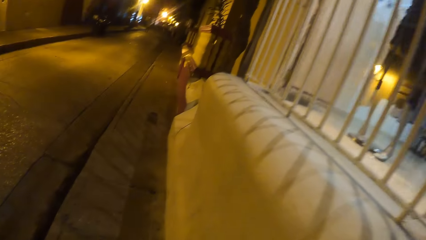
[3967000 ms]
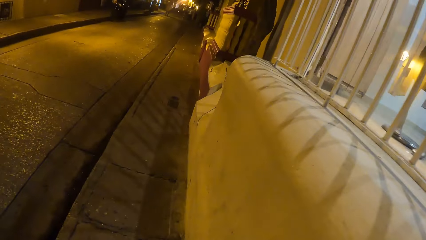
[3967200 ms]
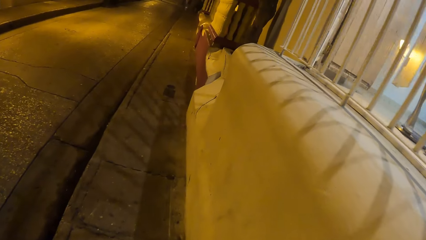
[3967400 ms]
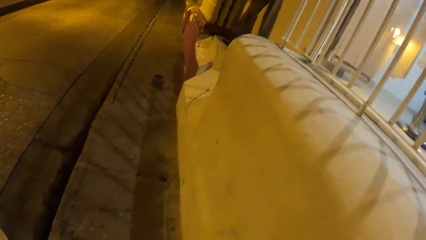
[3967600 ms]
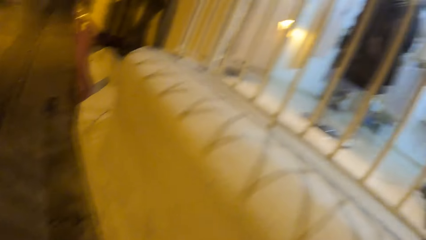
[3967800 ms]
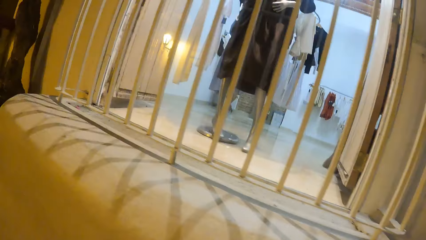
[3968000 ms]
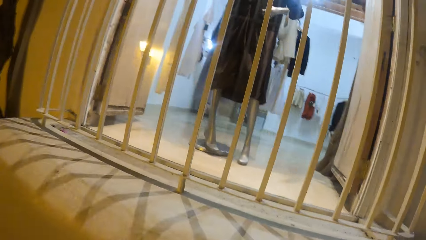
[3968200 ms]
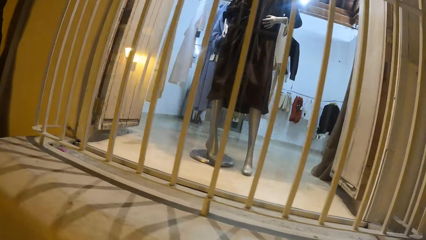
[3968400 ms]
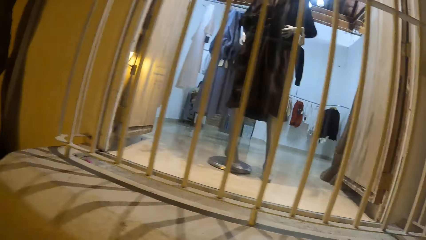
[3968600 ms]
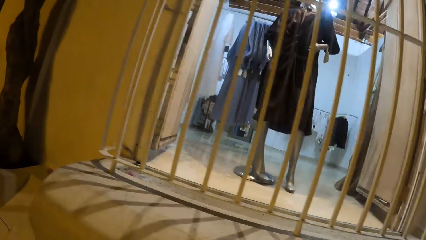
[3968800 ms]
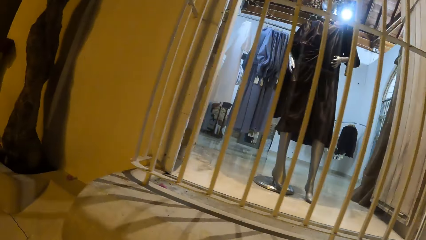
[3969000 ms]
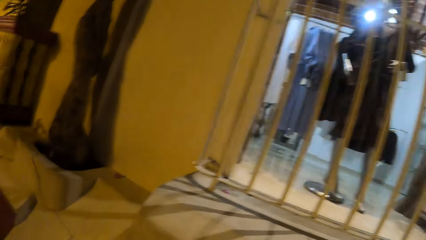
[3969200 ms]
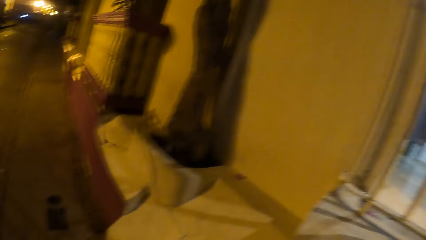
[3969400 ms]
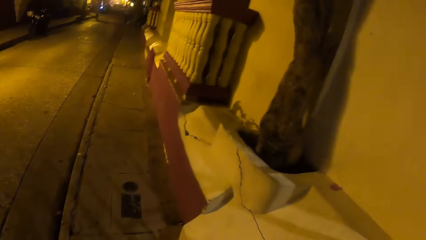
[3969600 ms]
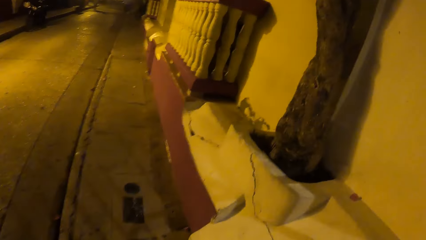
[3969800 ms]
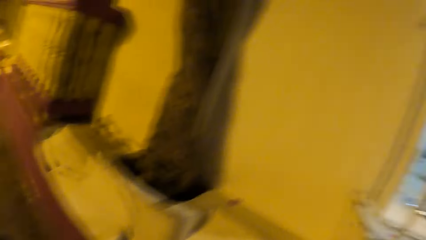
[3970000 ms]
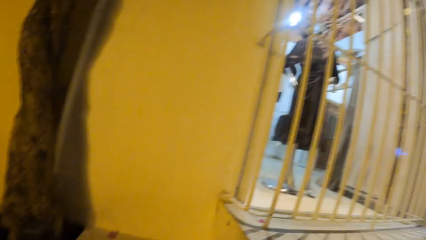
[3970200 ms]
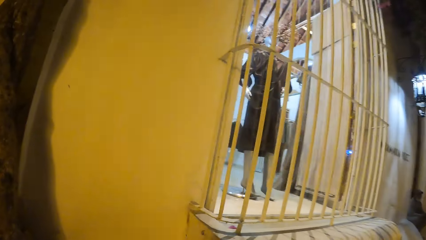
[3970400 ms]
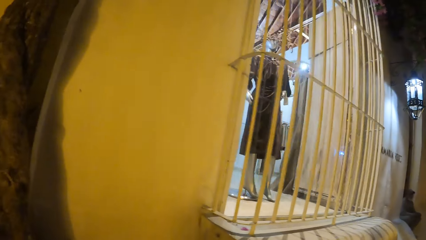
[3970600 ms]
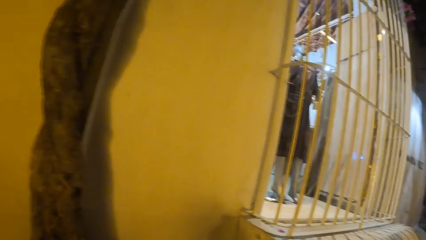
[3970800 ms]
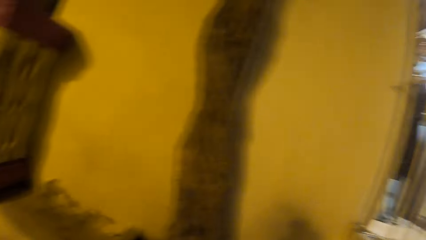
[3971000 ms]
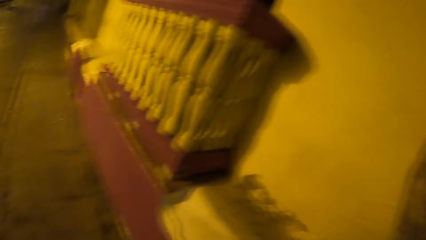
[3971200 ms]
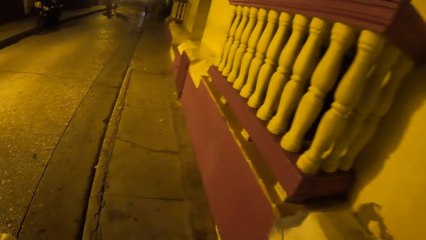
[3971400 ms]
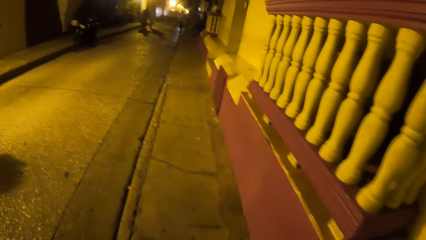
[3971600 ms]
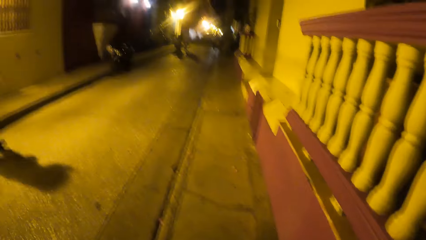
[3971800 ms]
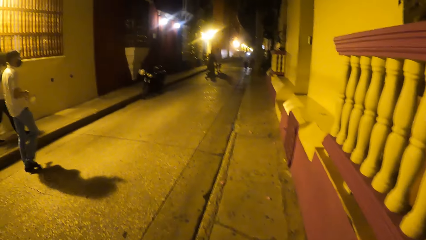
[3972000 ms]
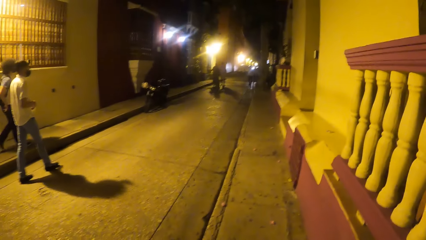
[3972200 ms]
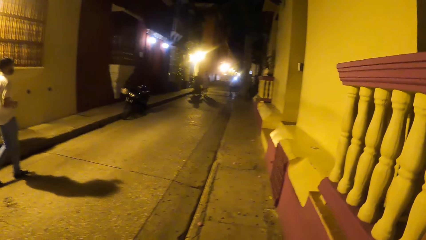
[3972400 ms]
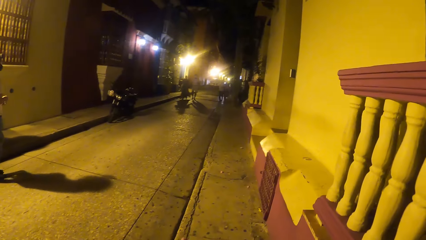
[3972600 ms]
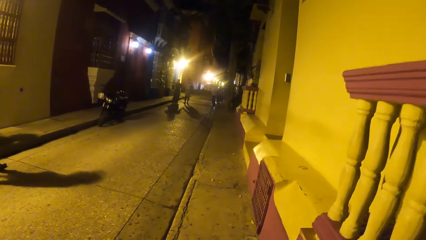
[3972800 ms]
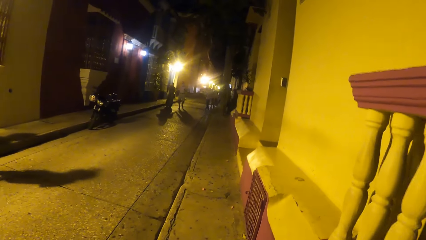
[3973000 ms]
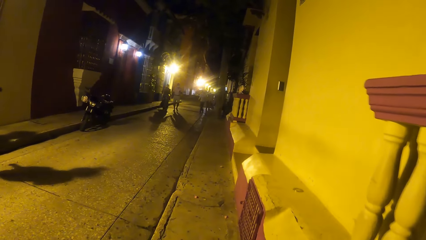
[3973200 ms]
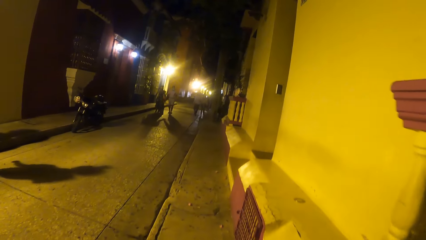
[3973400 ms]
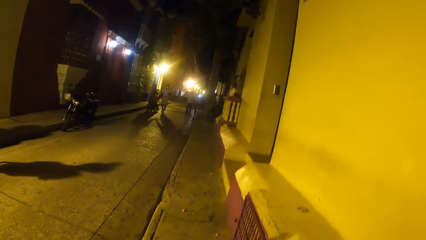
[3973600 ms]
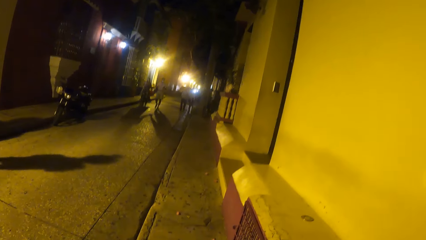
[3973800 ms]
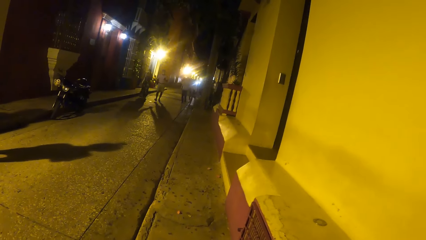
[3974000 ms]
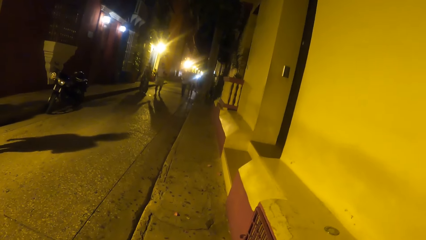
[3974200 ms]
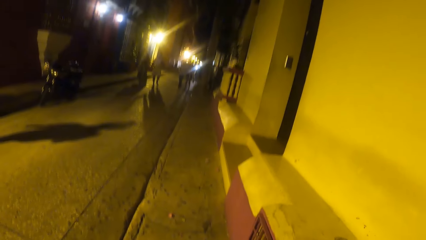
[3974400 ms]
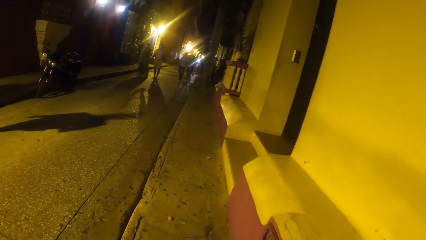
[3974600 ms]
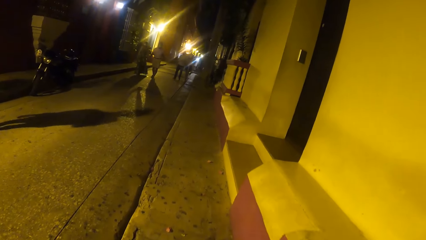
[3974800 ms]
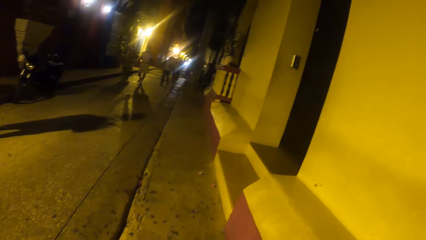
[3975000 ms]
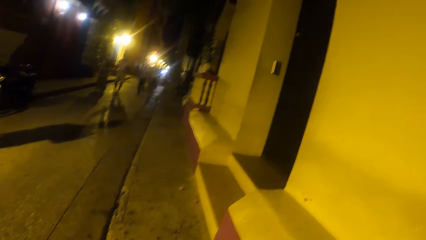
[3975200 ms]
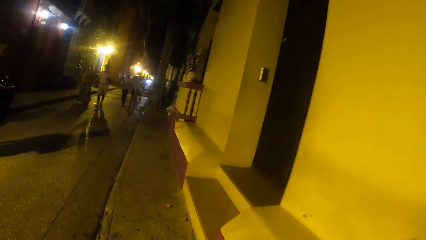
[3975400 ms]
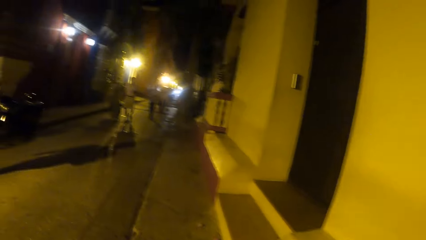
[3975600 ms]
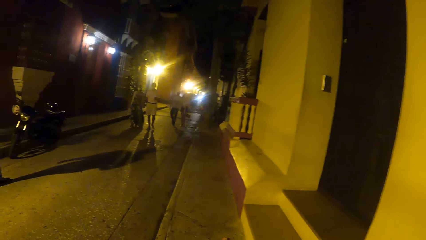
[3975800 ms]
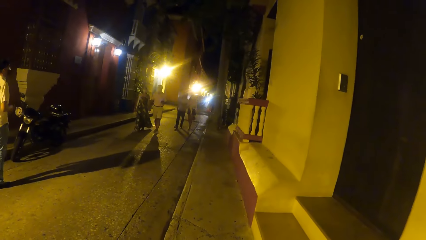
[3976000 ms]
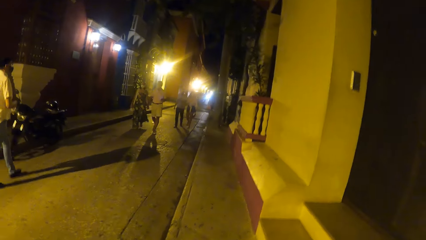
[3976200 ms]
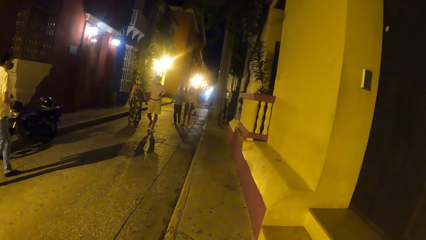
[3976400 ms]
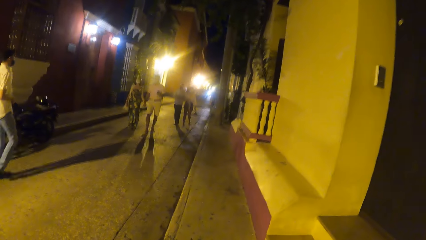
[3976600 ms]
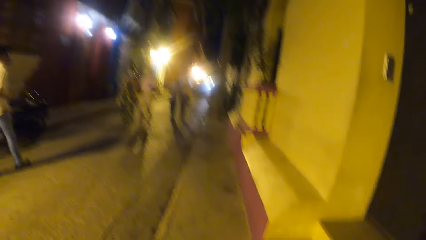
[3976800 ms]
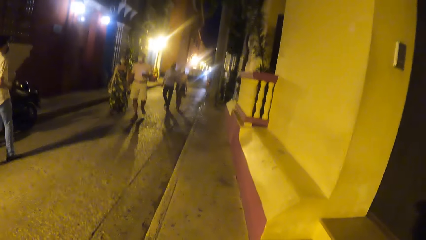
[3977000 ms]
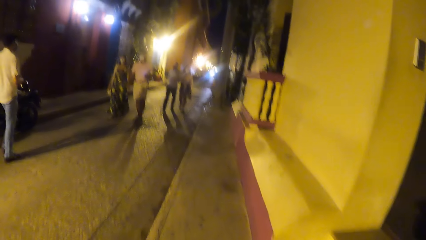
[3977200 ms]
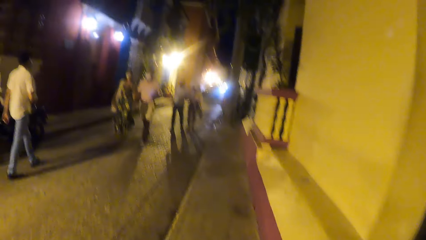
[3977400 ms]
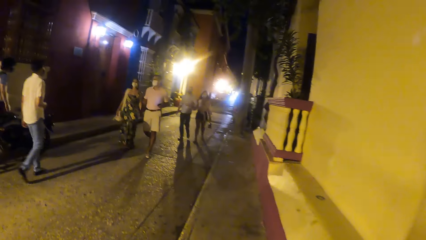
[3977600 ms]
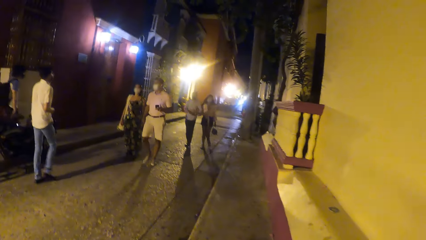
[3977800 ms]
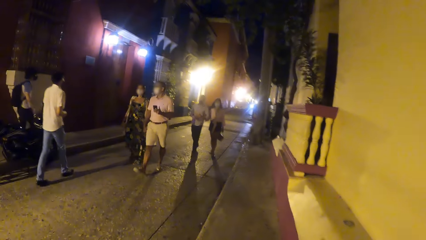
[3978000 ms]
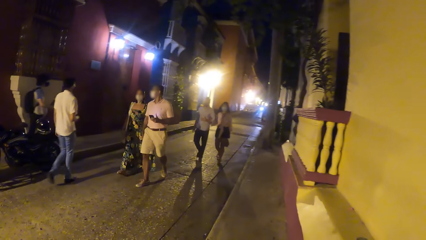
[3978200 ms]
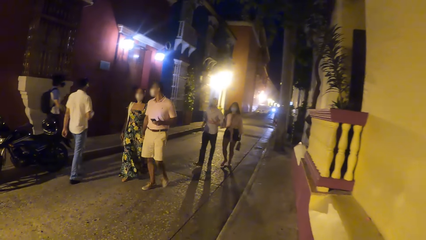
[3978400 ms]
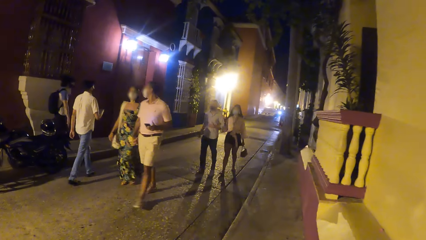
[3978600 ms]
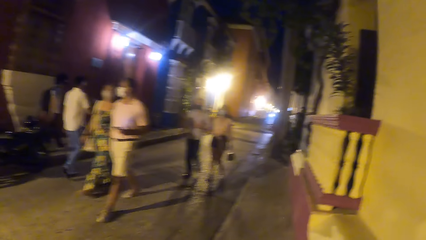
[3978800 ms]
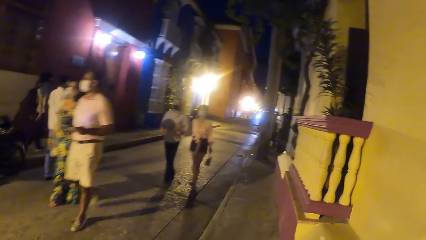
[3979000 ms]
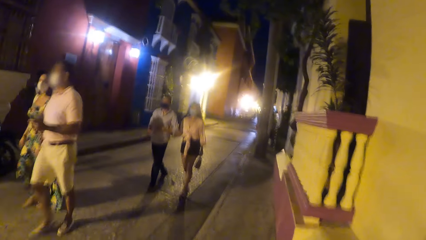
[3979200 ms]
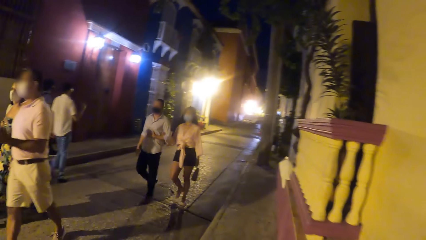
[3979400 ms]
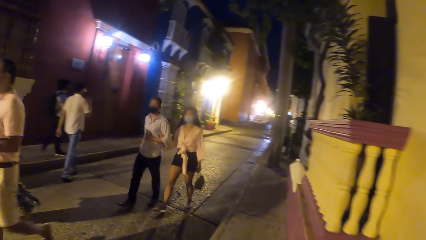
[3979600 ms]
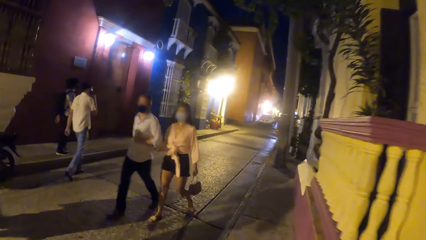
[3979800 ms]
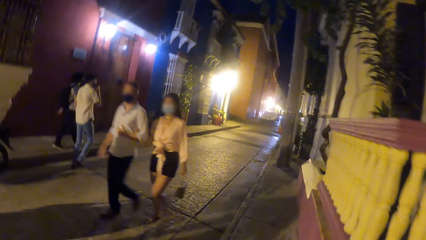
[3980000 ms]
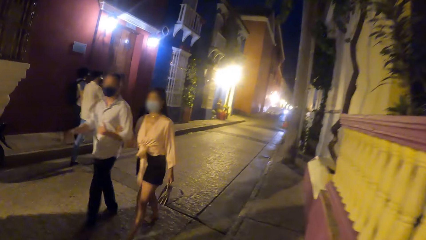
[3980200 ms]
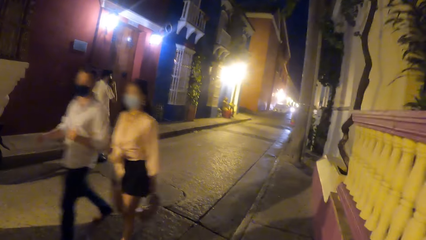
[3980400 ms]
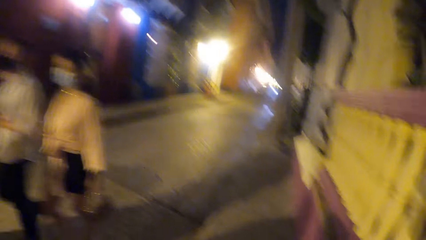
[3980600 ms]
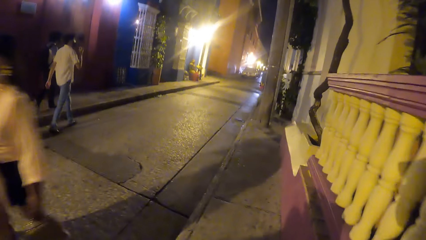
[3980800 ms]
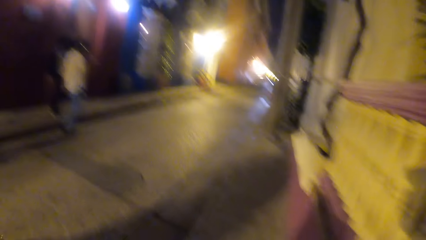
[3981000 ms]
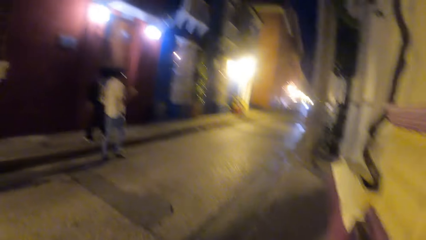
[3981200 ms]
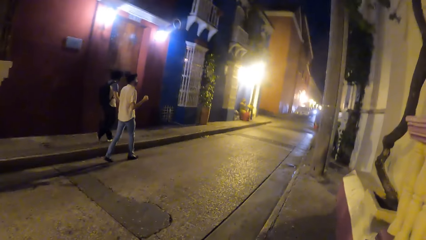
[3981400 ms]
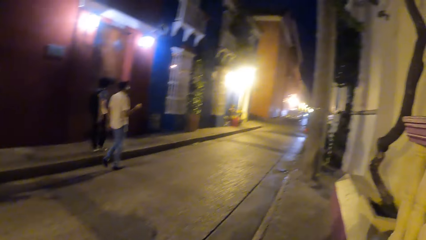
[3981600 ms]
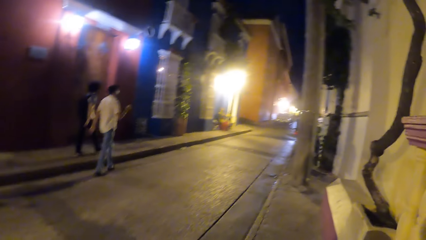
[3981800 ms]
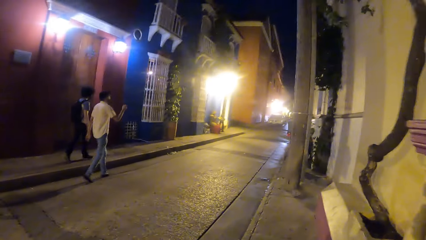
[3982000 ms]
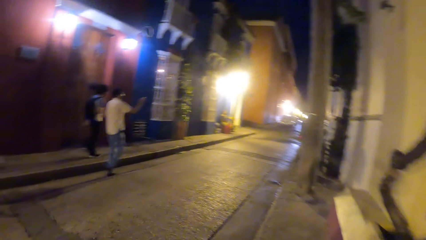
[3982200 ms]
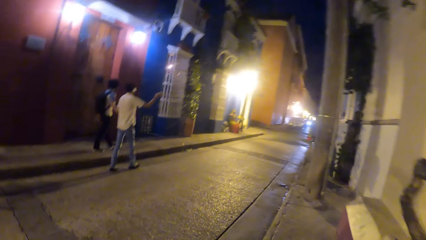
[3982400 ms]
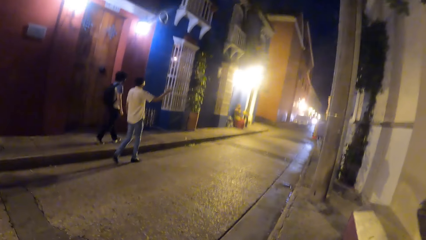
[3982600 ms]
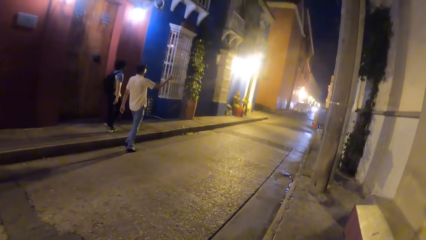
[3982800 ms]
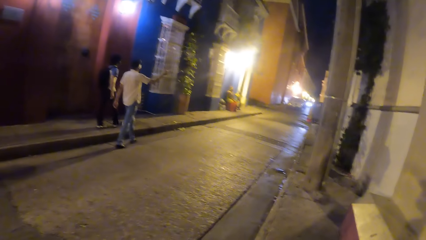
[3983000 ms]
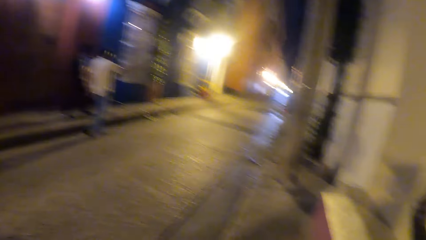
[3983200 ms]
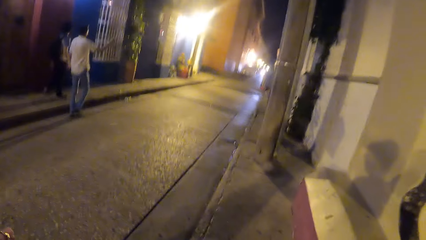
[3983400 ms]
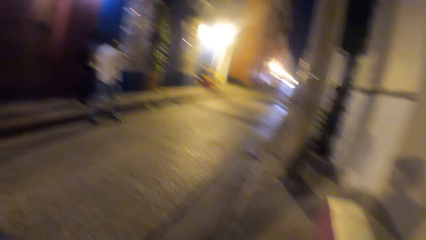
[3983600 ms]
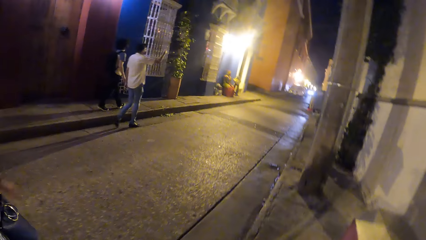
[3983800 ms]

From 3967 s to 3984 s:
The camera wearer looks around. They walk on the pavement. They look around. They walk on the pavement. They look around. They walk on the pavement. They look around. They walk on the pavement.
